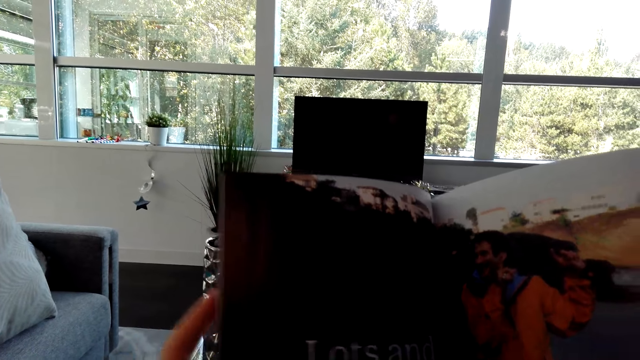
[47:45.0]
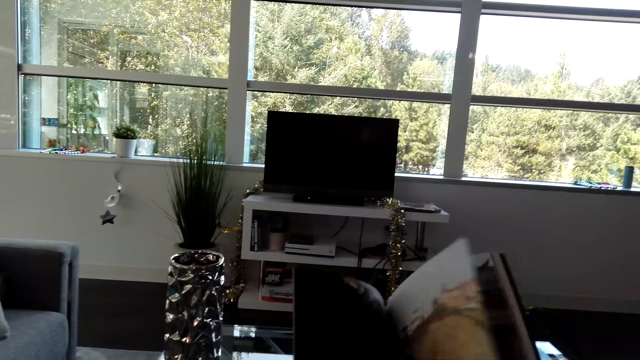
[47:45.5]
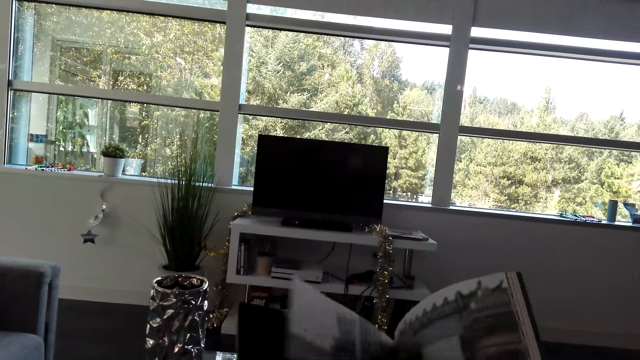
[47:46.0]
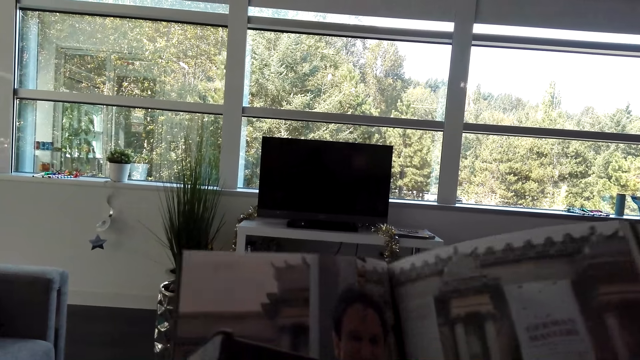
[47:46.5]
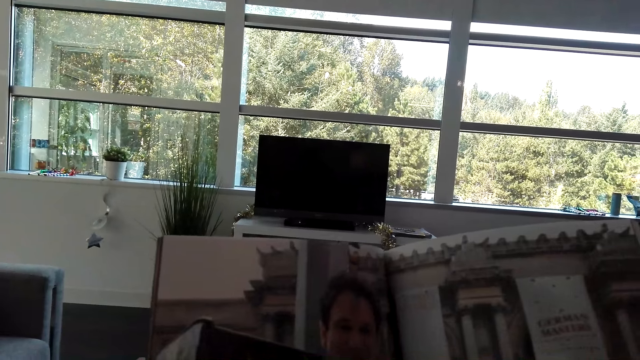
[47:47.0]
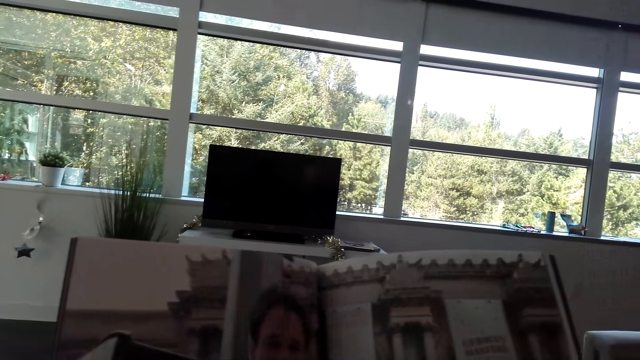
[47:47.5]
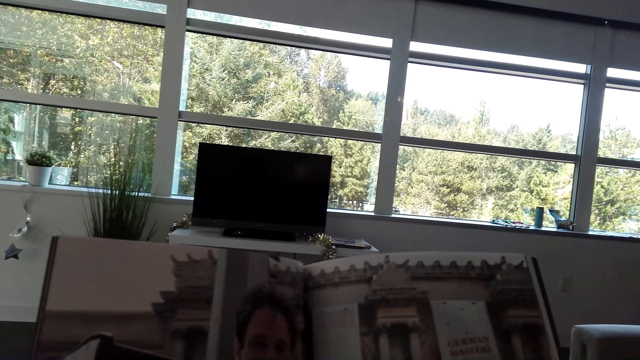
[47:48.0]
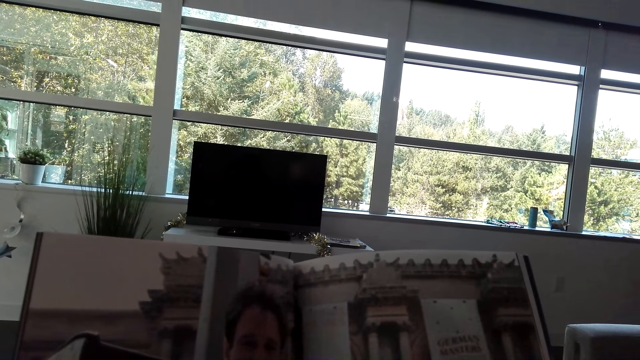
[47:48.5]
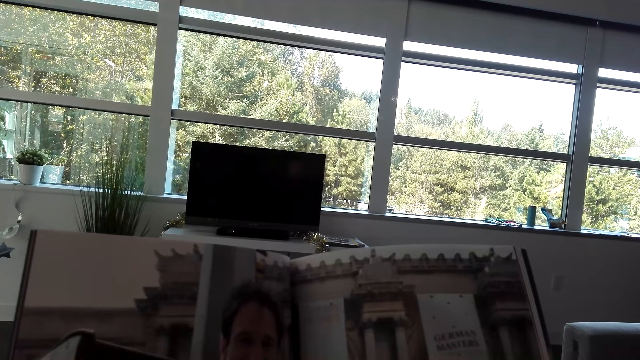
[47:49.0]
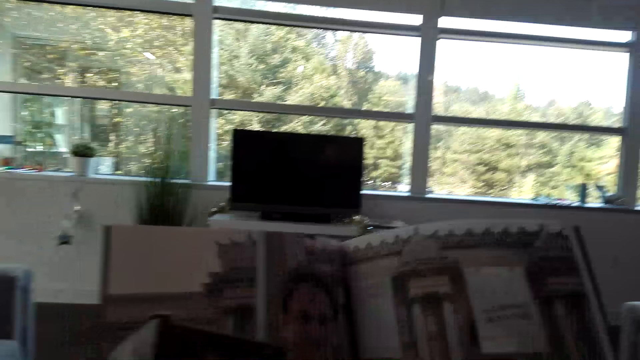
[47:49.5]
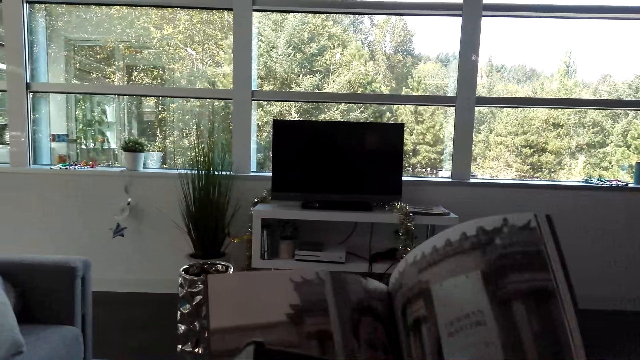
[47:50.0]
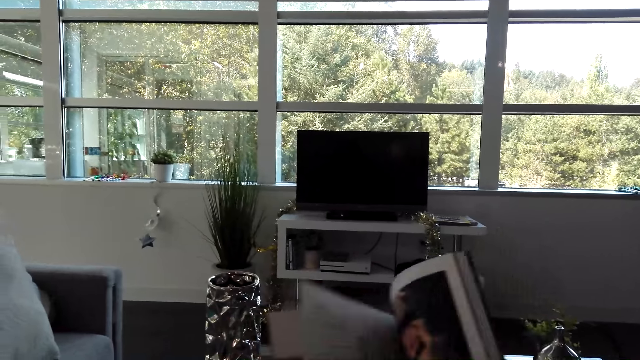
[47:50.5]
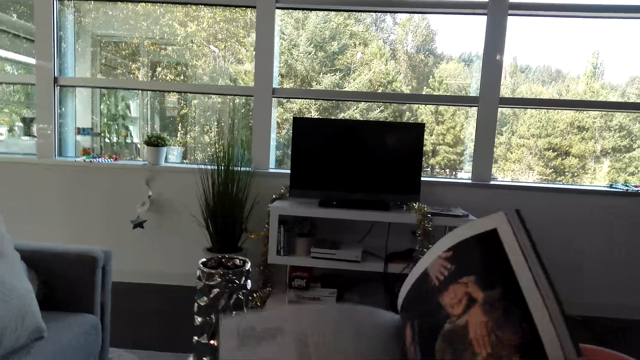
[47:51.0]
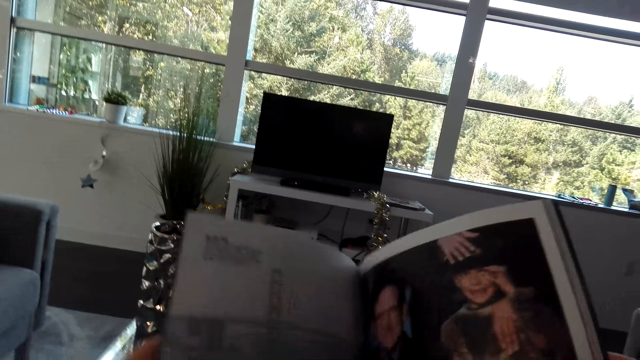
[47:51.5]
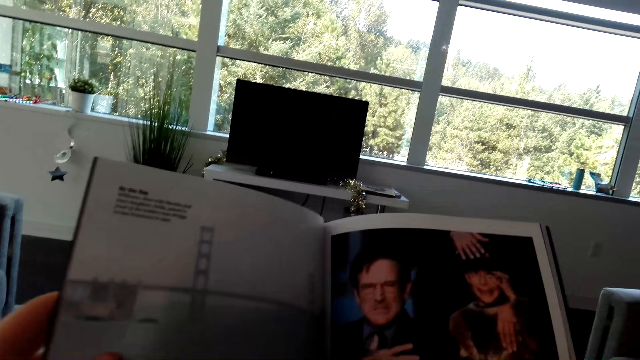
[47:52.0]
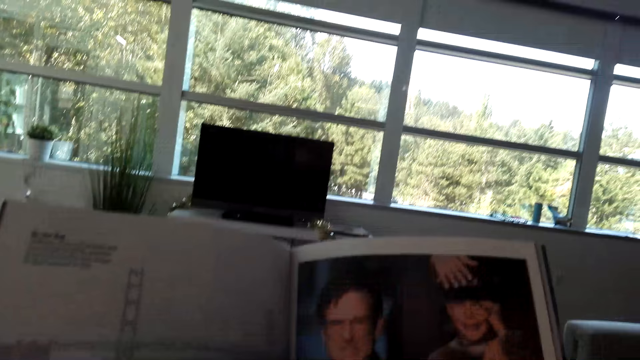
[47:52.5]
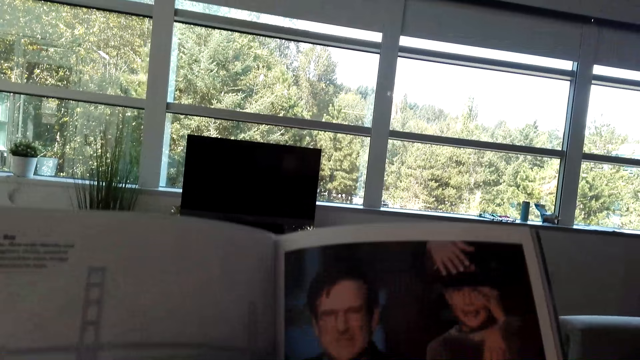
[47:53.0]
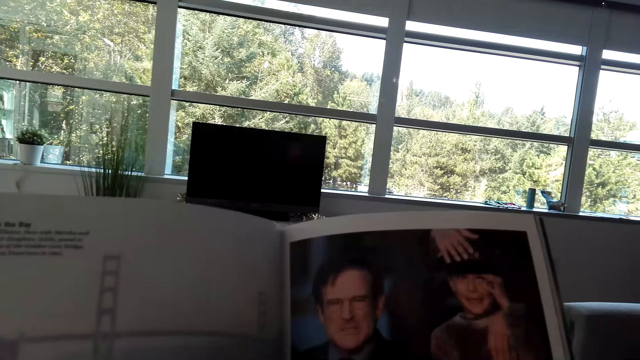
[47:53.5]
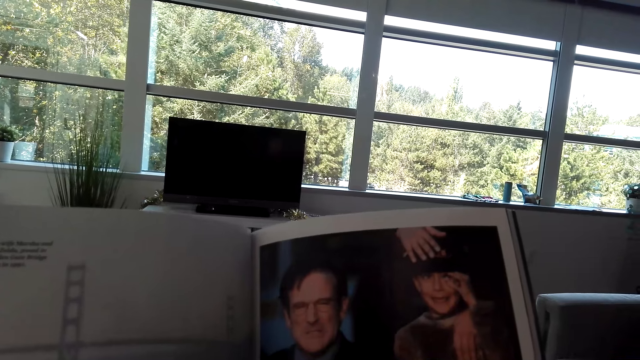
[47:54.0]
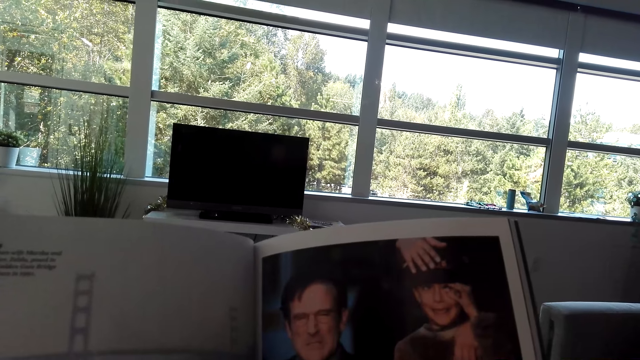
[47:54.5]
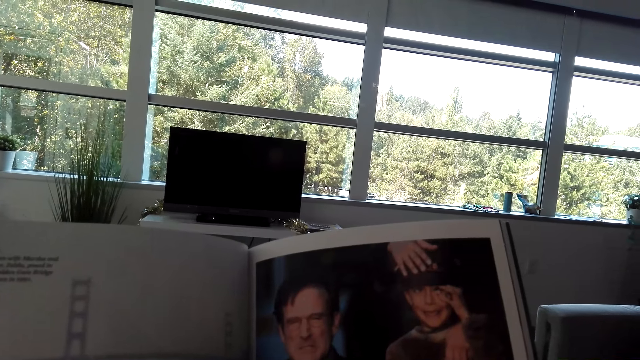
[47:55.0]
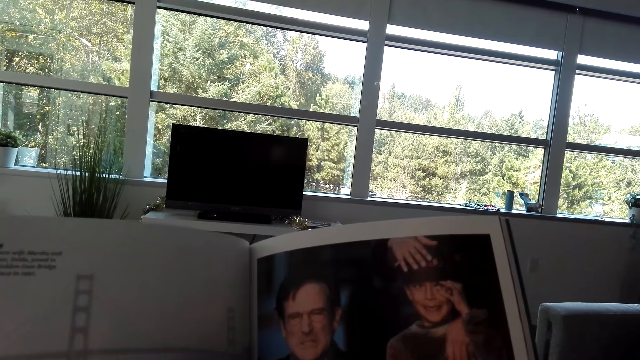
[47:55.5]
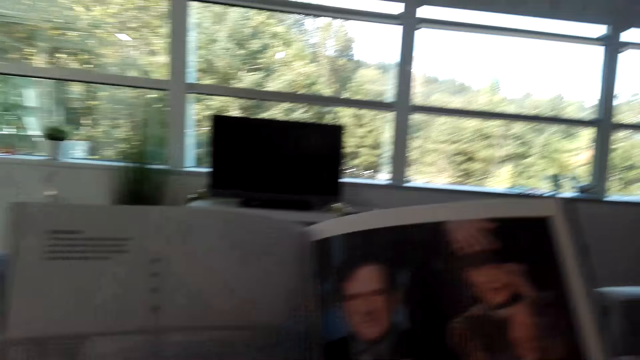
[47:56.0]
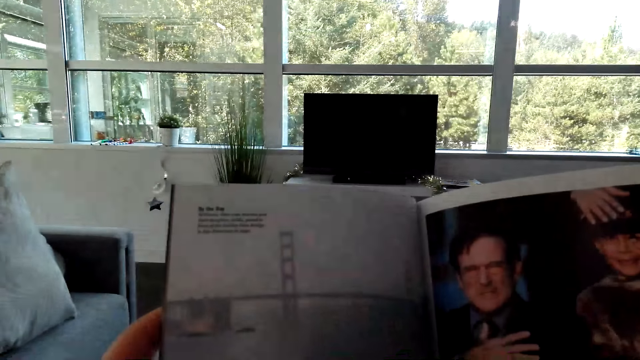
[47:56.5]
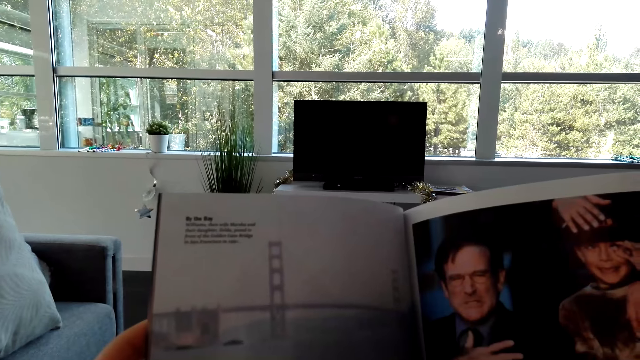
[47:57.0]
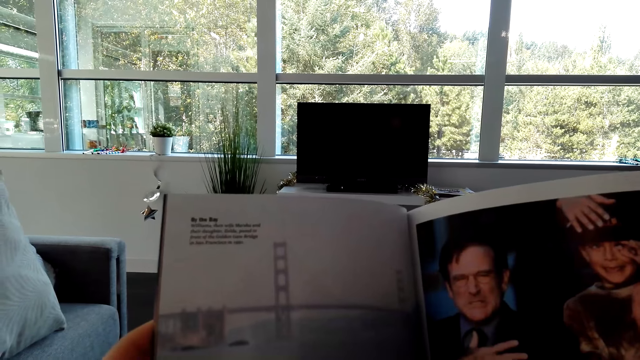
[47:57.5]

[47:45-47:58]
The camera wearer opens the book page. They stare at the picture in the book. They open the book page. They stare at the picture in the book. A man talks with the camera wearer.

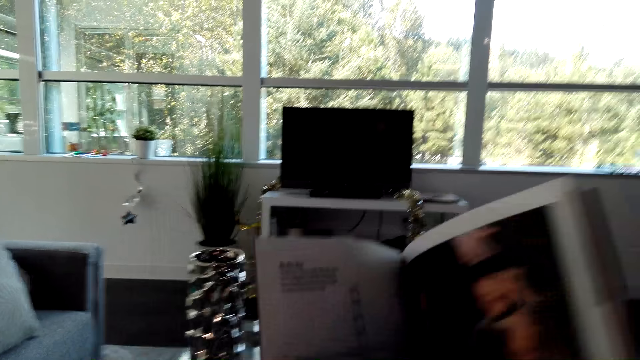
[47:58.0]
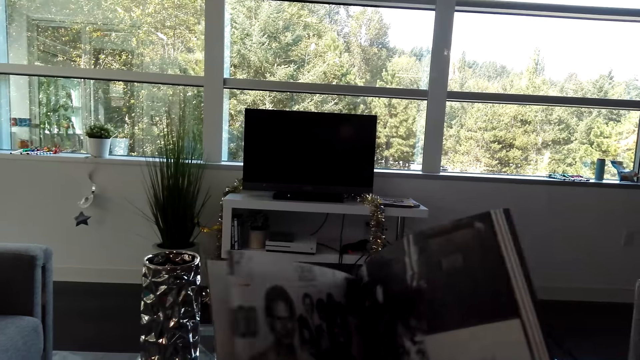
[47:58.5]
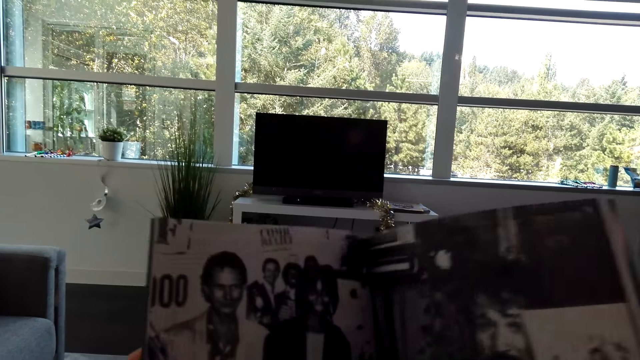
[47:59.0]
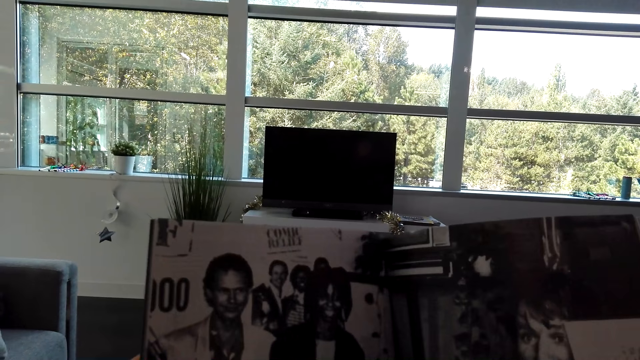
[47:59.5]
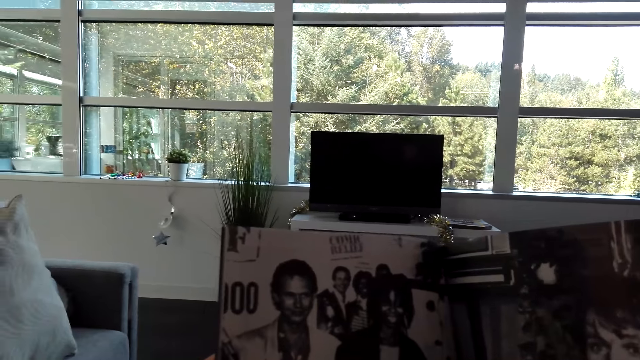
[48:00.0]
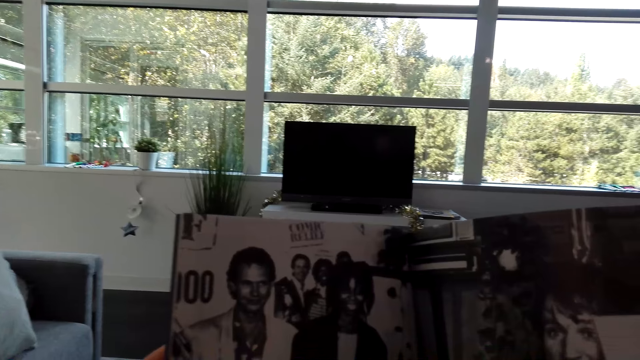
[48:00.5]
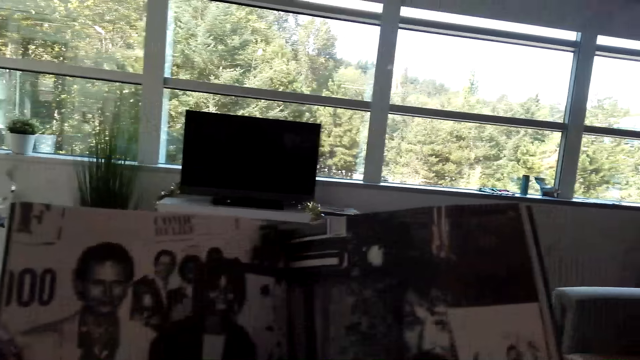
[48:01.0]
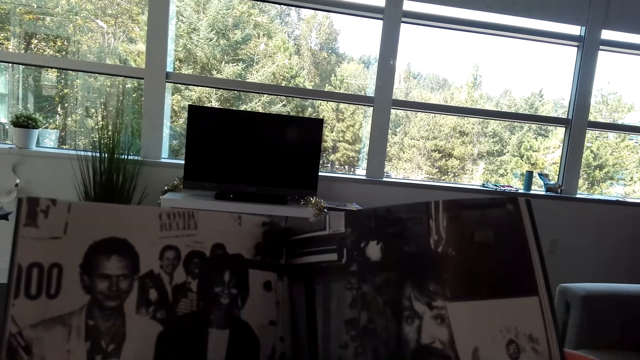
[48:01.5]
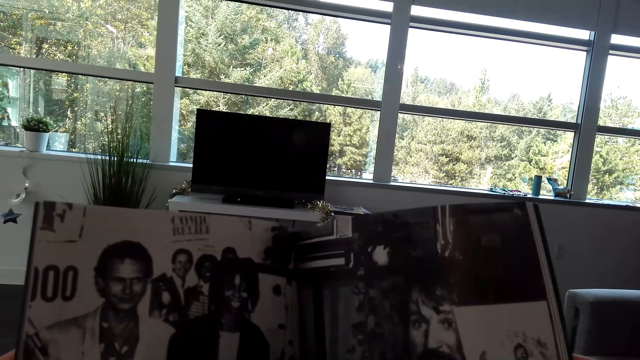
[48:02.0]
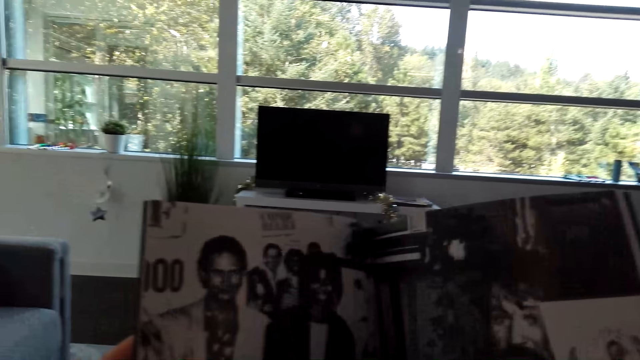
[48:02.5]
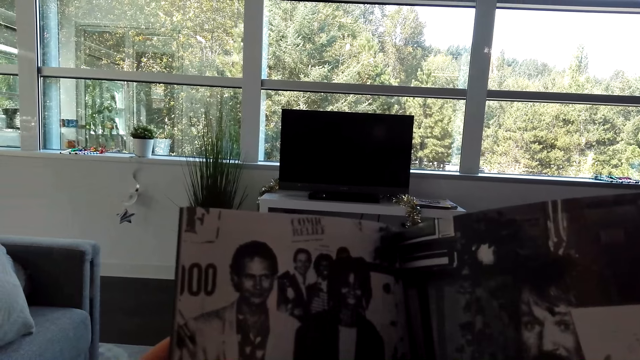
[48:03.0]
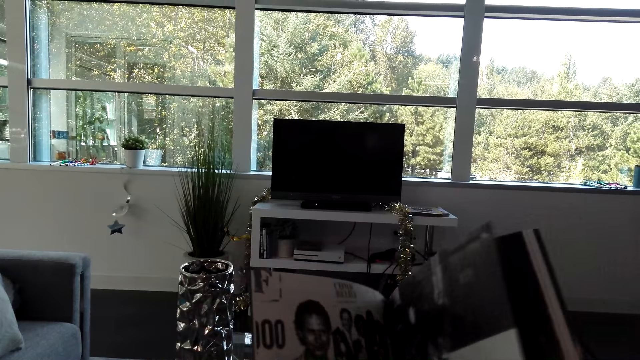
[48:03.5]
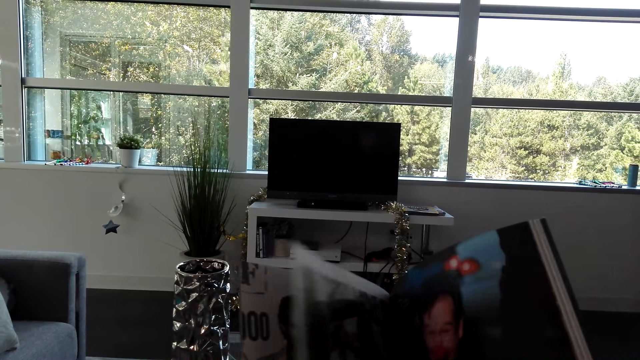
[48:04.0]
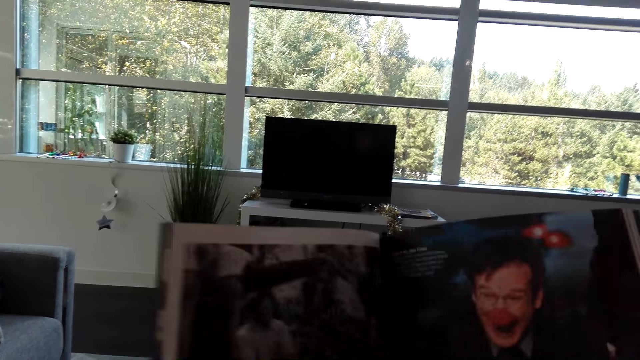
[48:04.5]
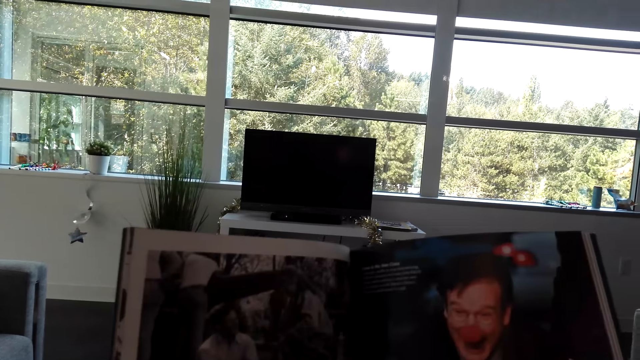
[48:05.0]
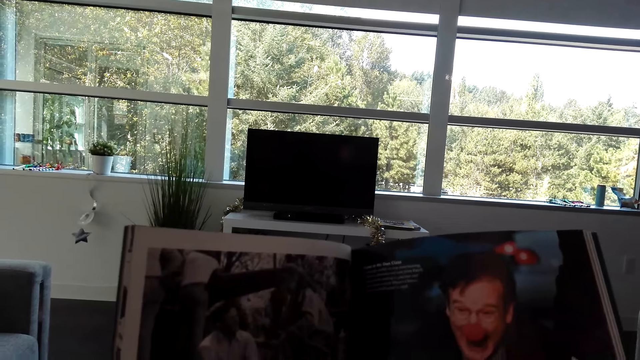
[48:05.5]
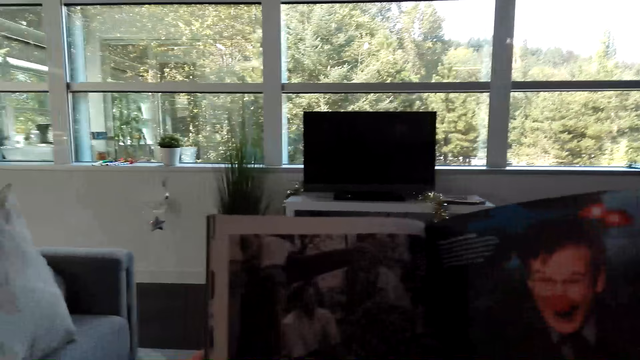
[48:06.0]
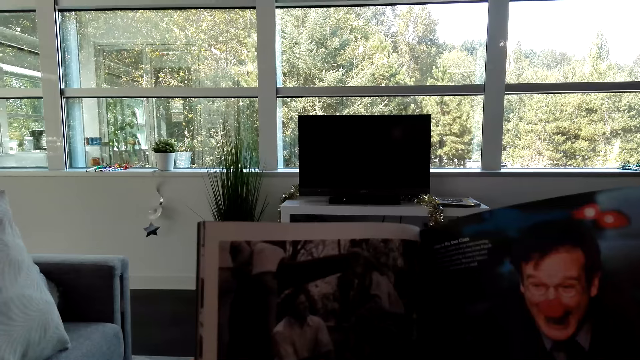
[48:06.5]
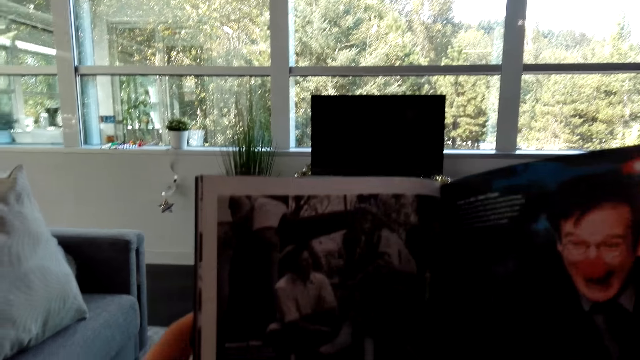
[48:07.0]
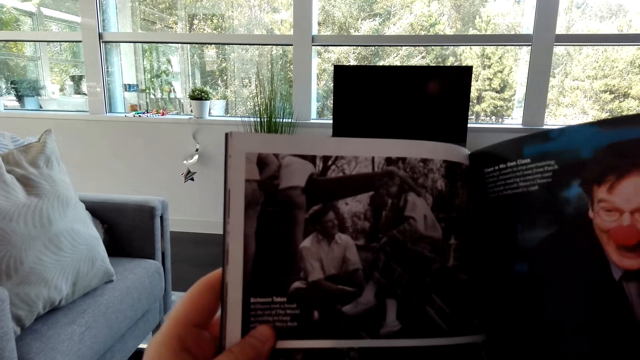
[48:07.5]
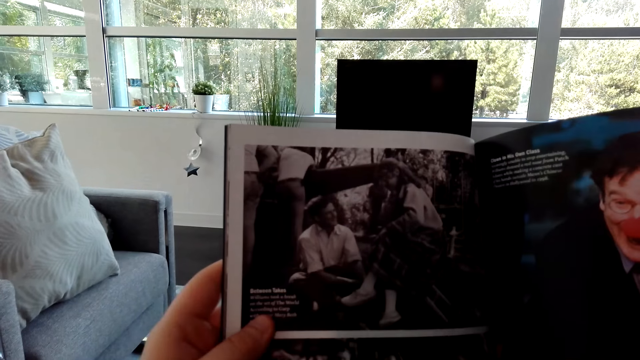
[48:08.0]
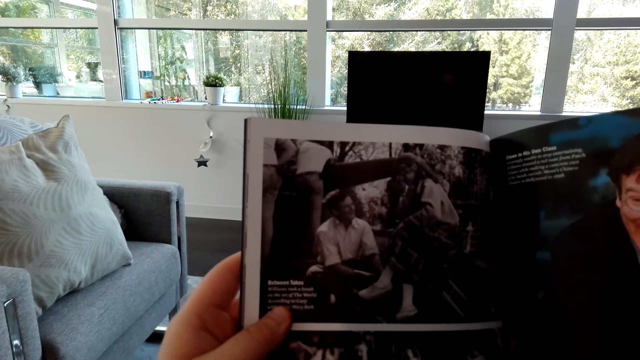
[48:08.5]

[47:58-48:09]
The camera wearer opens the book page. They stare at the picture in the book. They open the book page. They stare at the picture in the book.
